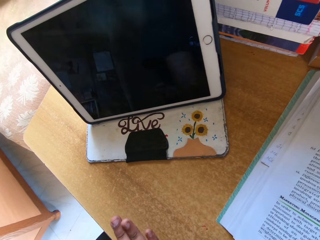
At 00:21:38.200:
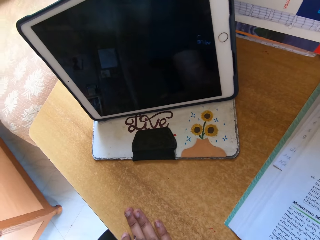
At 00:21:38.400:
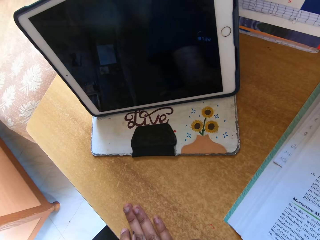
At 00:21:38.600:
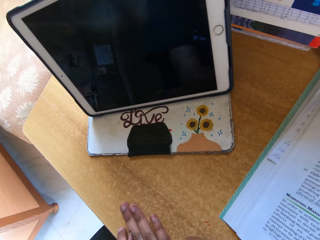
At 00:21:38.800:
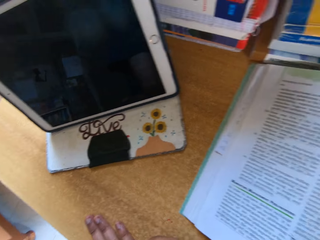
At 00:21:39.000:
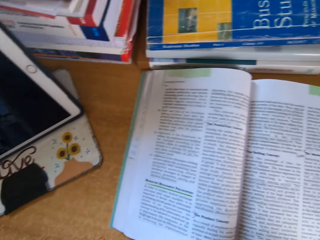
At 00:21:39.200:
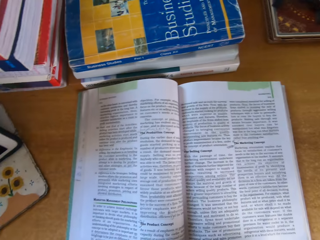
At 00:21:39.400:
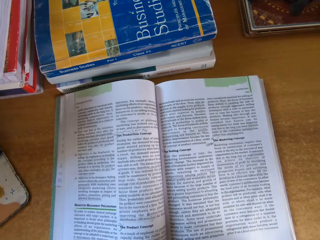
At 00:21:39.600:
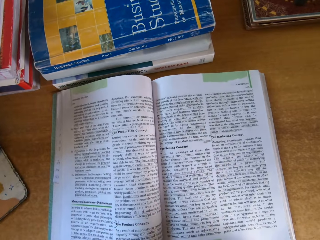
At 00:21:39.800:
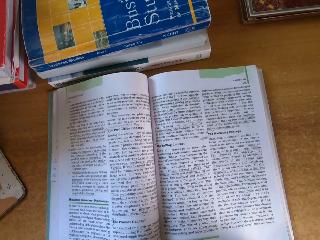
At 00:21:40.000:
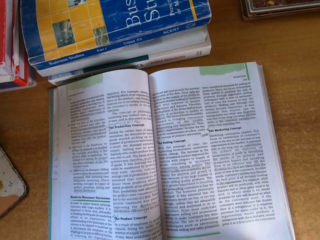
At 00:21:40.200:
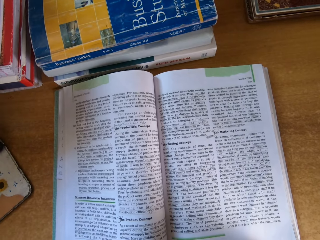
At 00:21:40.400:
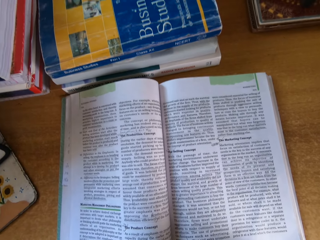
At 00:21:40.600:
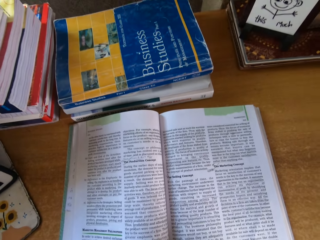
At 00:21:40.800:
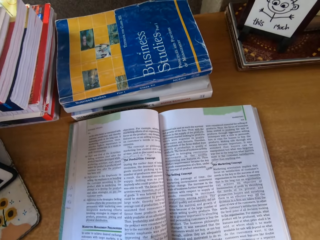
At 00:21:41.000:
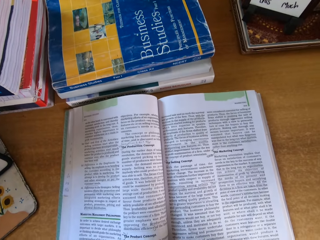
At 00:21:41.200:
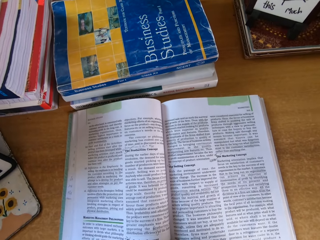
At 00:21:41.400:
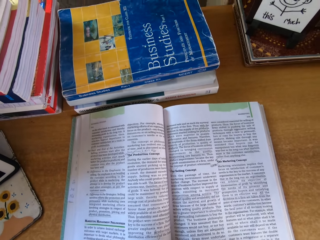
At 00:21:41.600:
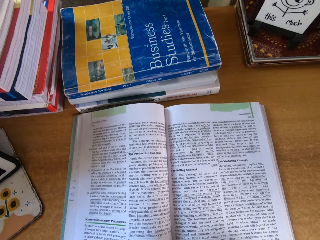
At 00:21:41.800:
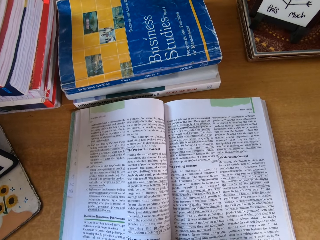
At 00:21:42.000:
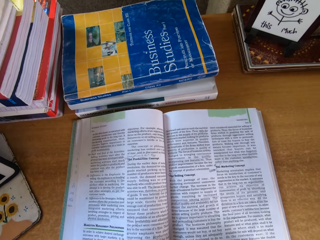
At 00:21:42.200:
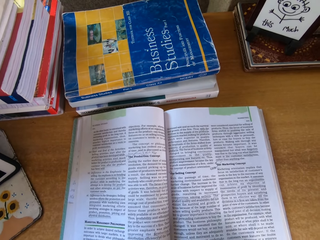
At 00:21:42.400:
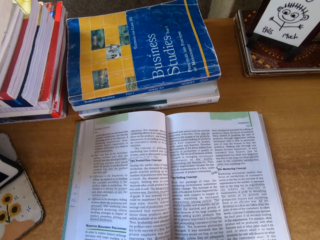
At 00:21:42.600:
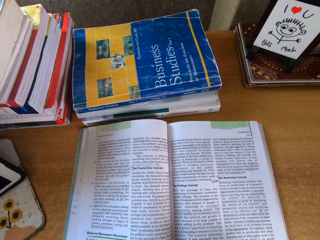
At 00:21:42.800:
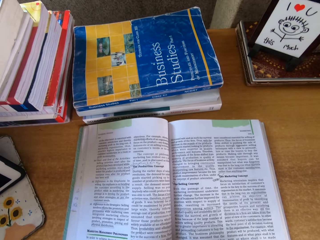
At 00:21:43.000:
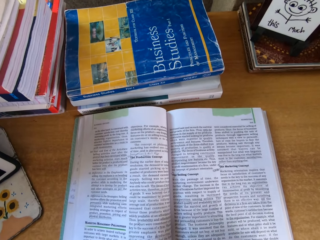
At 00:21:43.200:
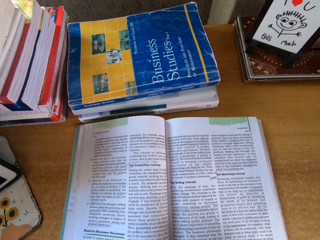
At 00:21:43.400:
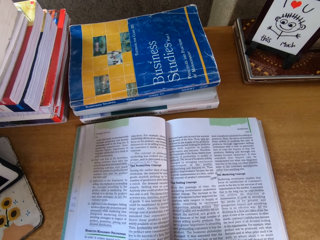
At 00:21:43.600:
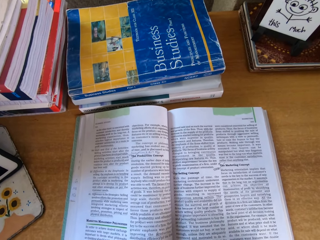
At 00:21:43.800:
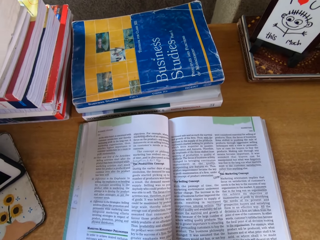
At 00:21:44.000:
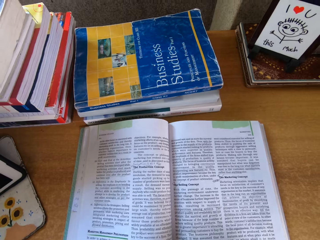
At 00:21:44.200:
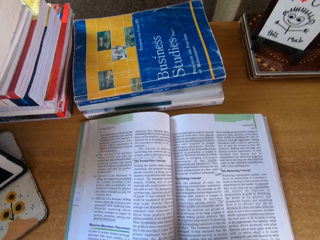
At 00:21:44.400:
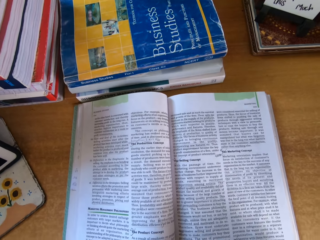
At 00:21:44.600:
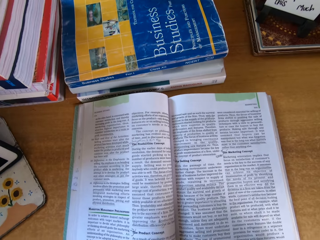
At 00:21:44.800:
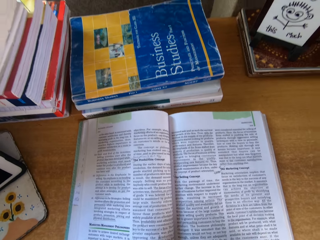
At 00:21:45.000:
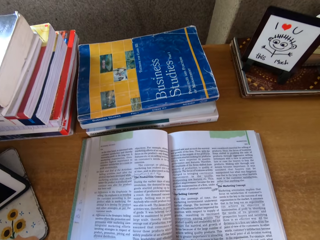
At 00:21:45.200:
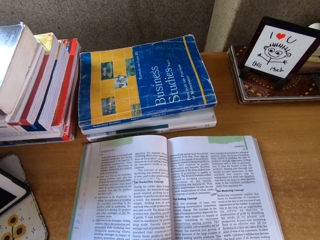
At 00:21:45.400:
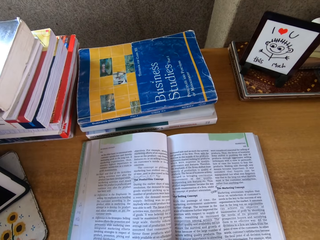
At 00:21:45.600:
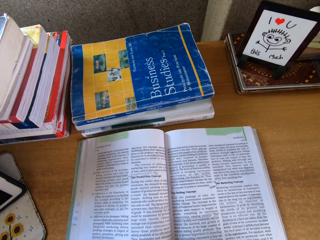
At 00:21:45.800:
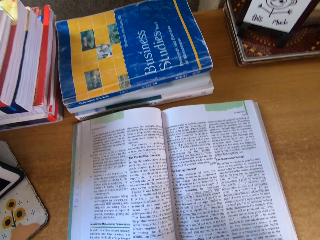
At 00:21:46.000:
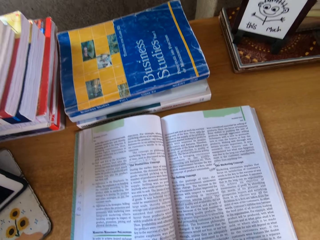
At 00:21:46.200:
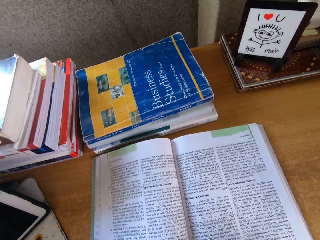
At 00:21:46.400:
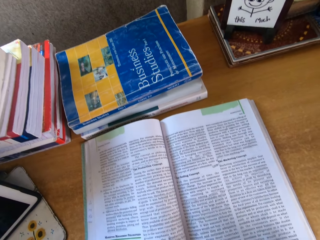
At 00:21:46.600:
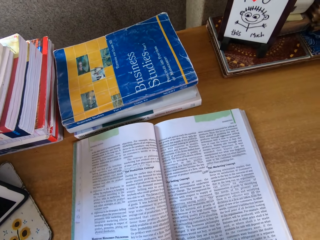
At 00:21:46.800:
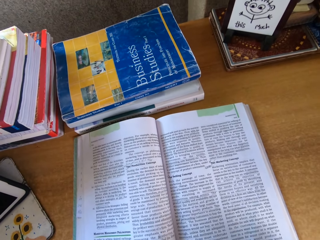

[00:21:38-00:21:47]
The camera wearer turns the camera. They read the book.

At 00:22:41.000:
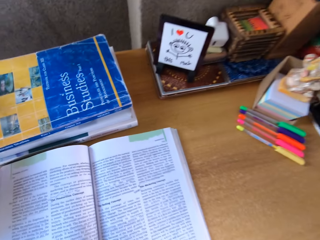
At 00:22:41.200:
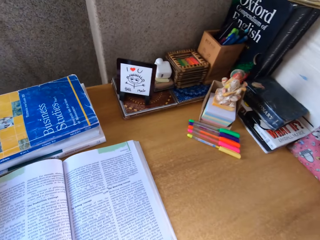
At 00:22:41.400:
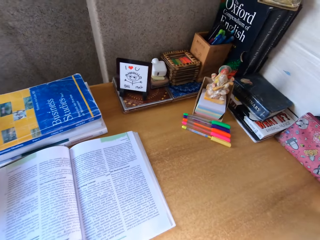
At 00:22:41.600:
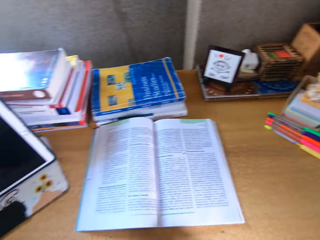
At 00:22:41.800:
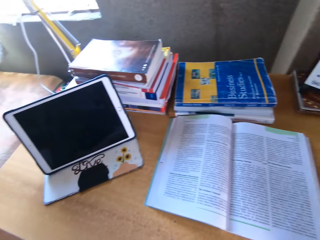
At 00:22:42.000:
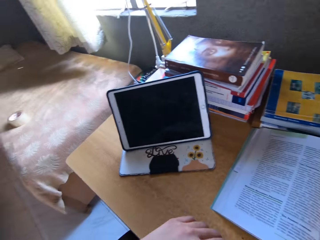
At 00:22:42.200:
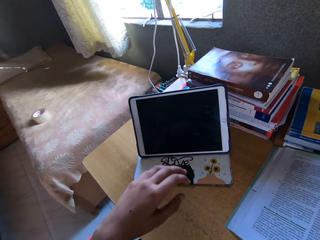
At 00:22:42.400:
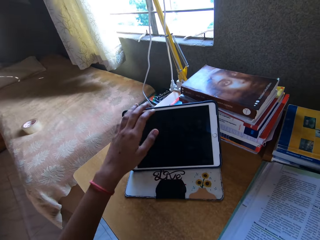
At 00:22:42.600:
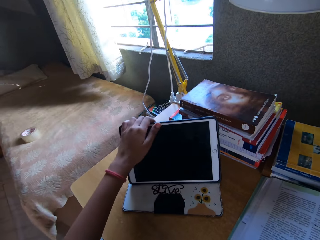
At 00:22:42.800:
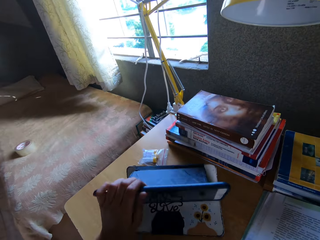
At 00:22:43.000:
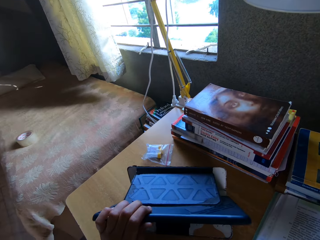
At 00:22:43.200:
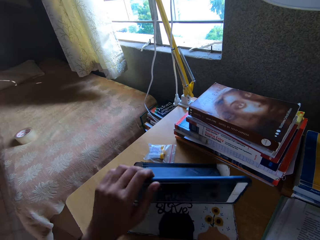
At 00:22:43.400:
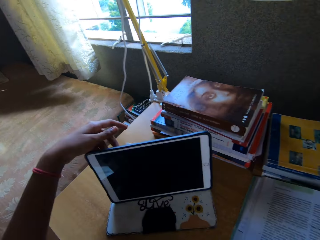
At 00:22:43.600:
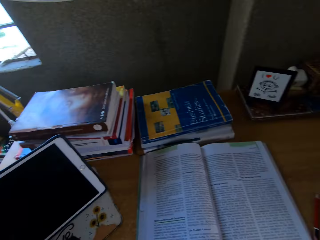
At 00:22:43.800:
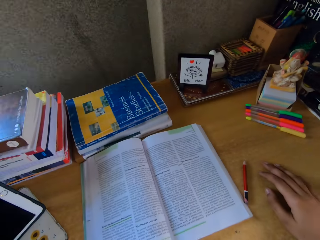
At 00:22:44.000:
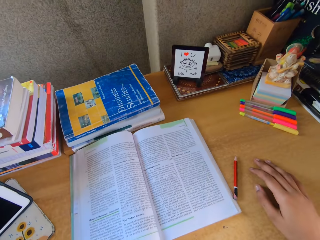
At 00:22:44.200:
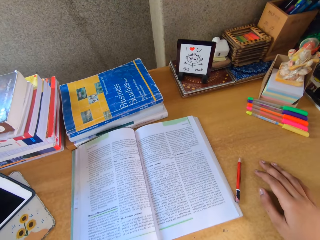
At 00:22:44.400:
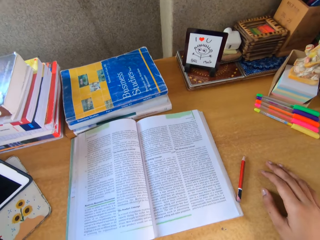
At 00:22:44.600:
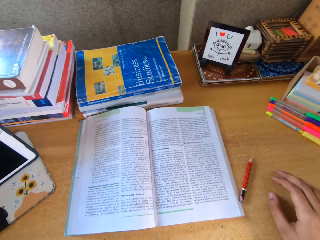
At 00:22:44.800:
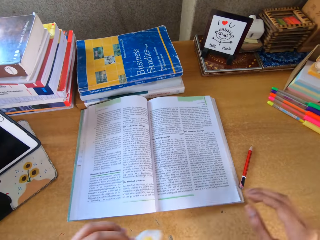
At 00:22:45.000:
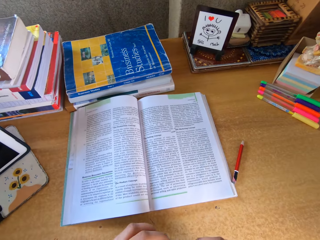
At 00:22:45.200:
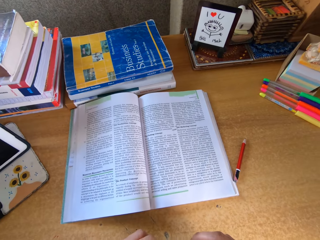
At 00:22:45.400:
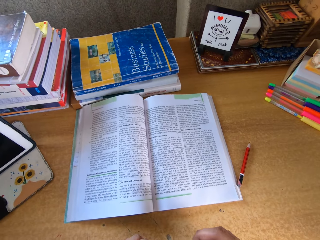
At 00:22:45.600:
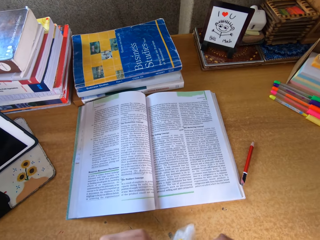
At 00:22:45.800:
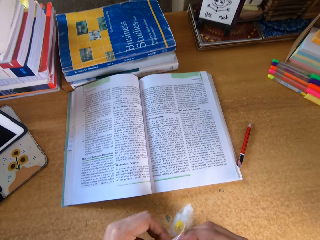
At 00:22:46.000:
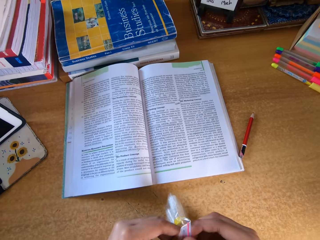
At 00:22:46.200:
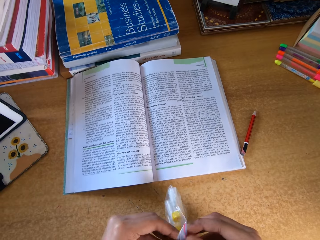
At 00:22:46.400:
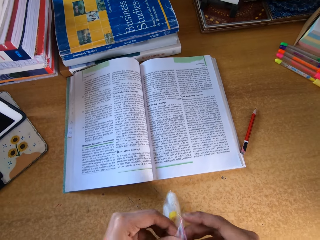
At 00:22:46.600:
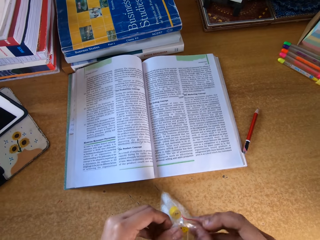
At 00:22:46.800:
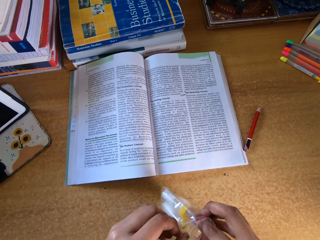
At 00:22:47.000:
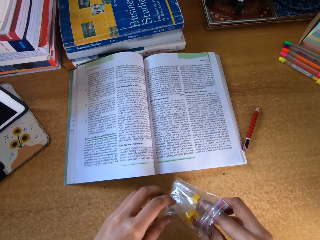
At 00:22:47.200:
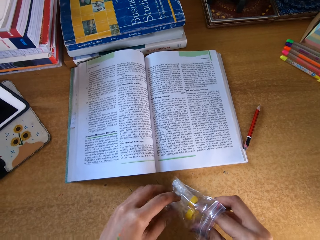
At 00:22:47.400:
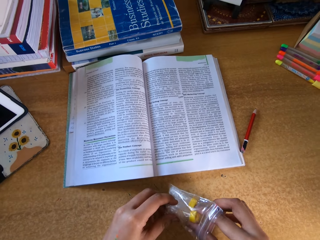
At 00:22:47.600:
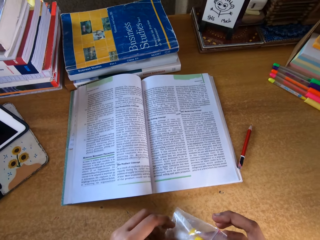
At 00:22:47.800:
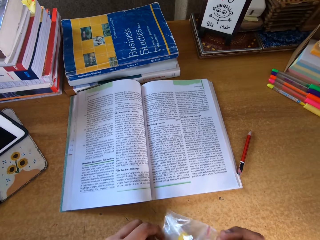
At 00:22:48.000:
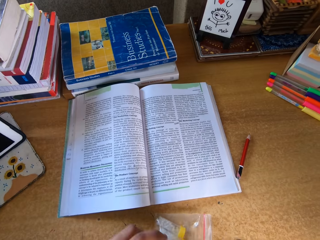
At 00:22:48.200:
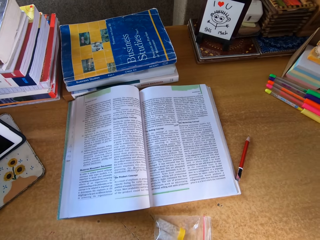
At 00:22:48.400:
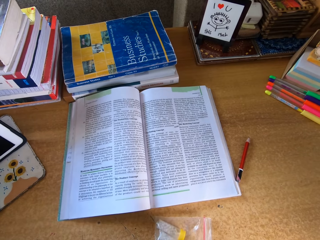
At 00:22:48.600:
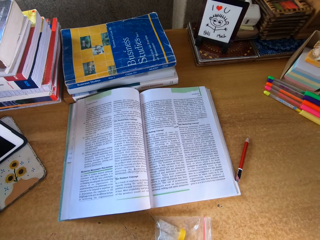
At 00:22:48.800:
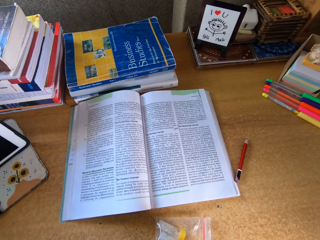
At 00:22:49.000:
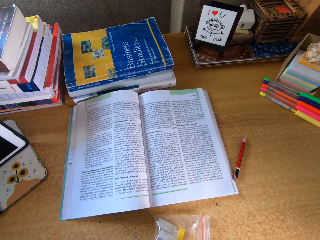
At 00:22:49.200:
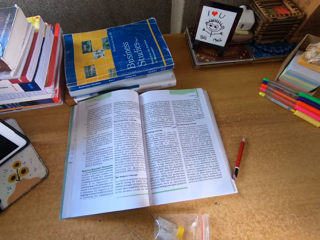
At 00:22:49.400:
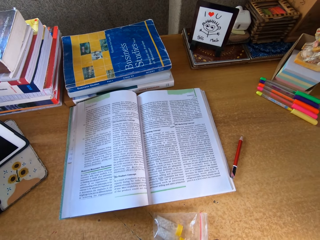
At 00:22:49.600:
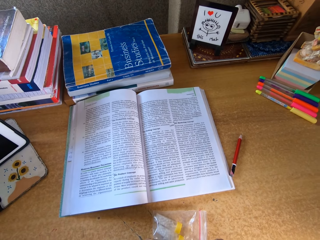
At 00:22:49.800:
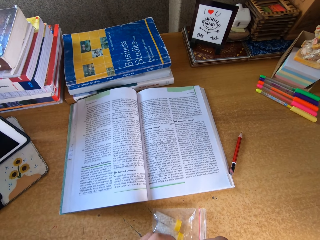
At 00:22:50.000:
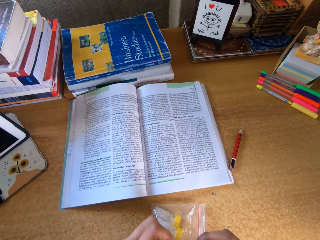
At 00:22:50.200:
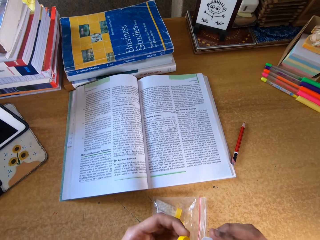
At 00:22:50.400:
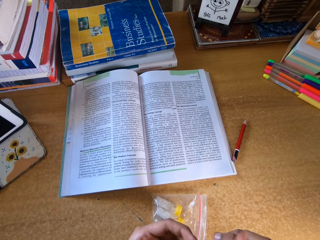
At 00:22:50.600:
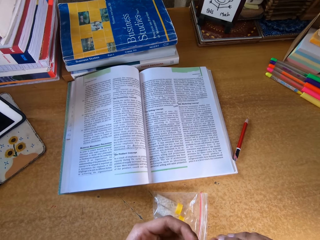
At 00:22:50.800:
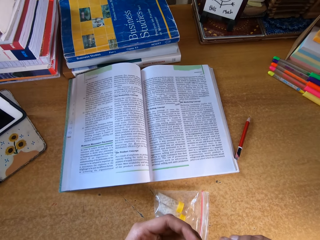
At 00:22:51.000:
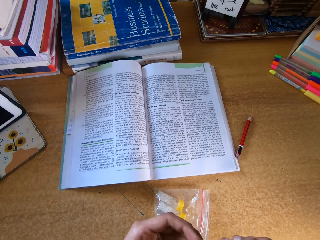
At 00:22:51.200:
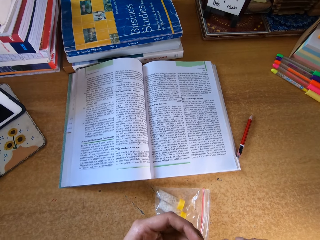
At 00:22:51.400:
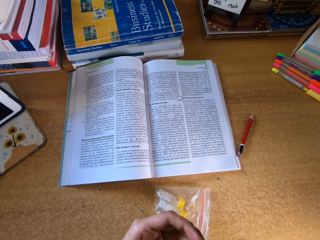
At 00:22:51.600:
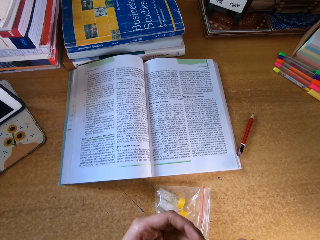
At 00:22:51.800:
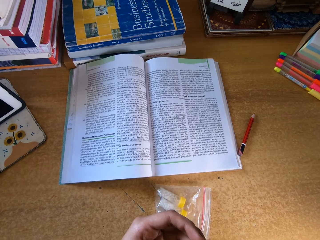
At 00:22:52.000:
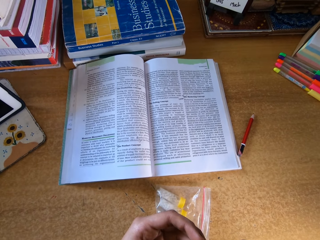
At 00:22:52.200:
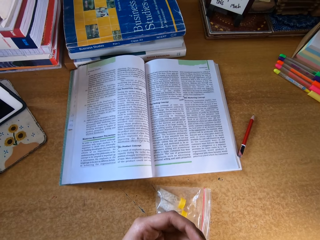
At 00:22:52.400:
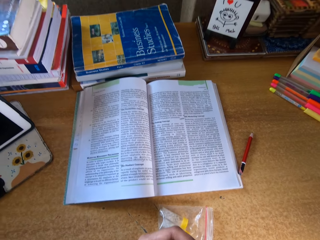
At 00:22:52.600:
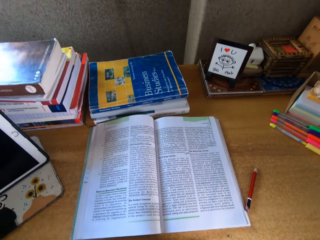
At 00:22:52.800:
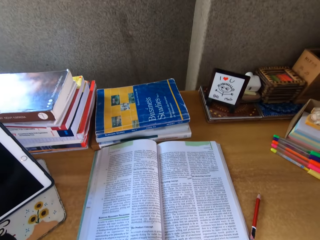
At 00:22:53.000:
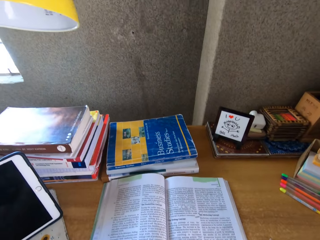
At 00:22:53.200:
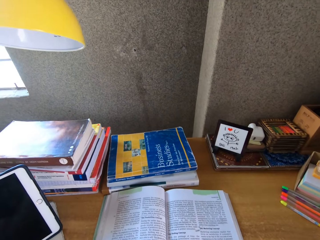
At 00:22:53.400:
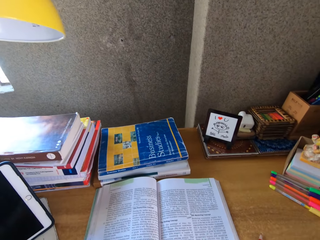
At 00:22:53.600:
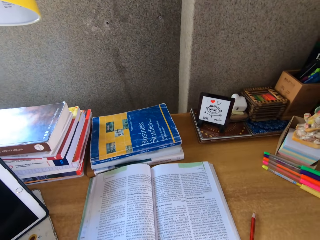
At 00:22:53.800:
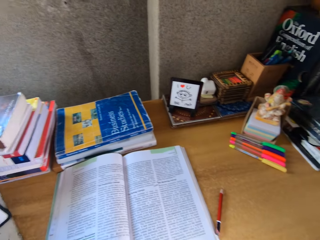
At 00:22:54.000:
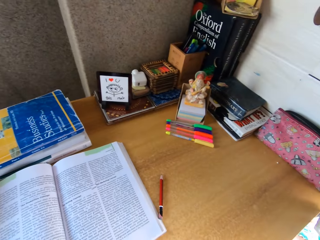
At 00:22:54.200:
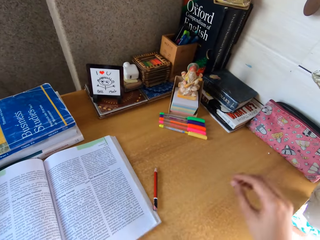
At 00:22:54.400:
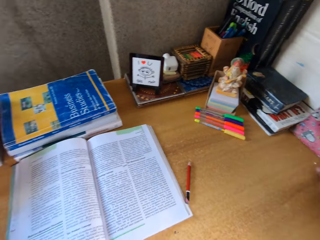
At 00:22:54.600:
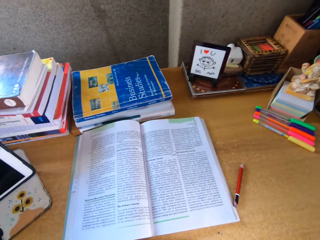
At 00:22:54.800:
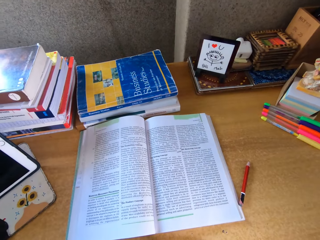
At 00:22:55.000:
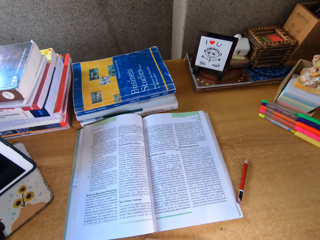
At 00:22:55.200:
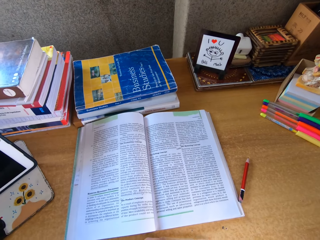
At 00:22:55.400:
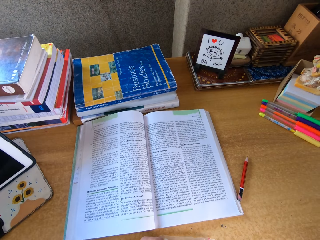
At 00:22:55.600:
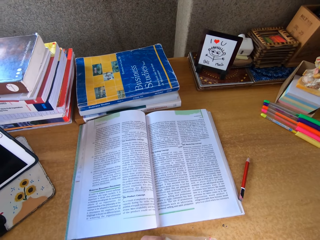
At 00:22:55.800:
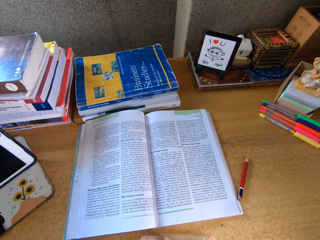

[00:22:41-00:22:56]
The camera wearer touches the cellphone. They stare at the book on top of the table. They open something on top of the table. They remove something inside the nylon. They touch the object.
